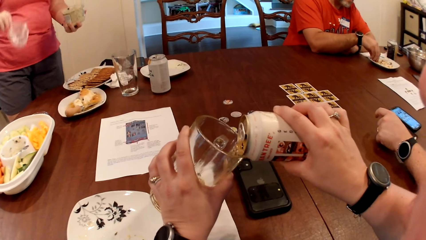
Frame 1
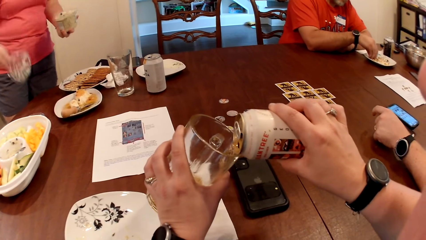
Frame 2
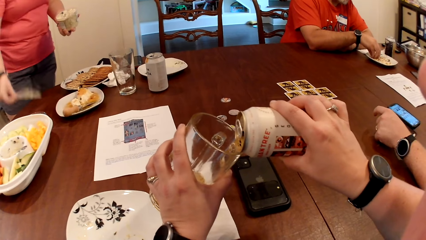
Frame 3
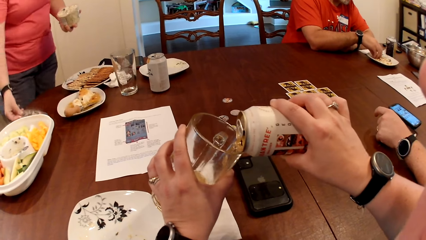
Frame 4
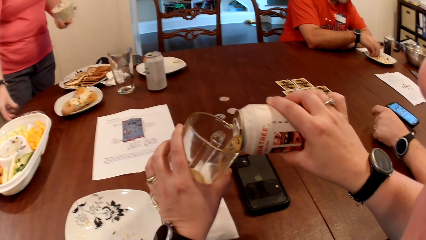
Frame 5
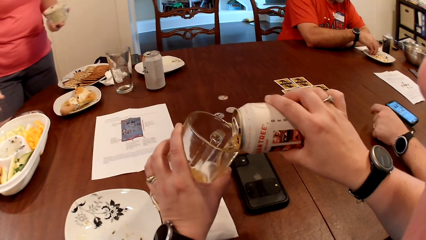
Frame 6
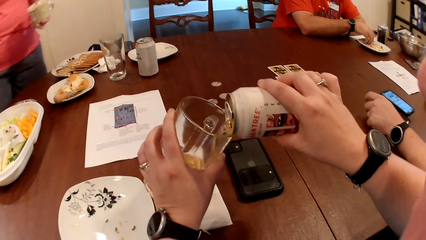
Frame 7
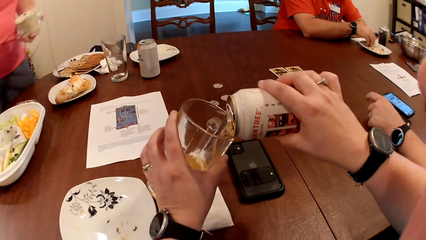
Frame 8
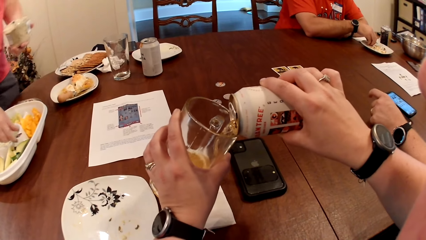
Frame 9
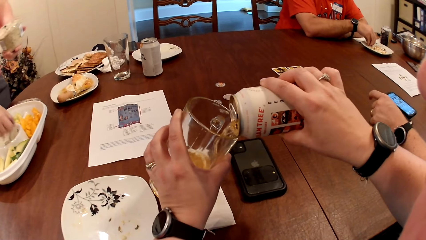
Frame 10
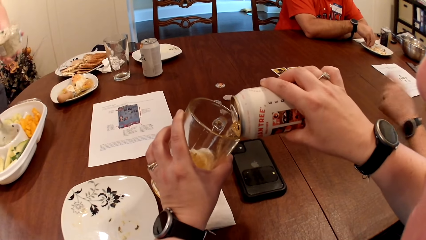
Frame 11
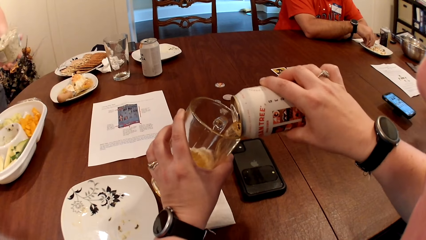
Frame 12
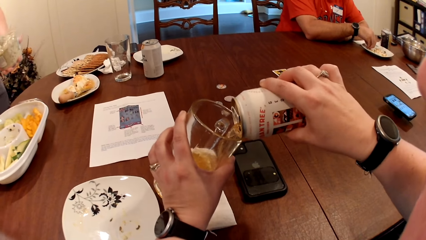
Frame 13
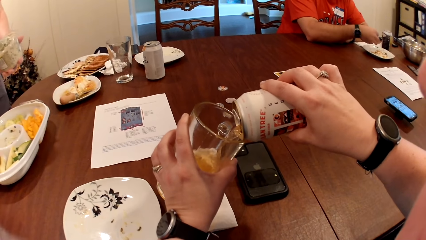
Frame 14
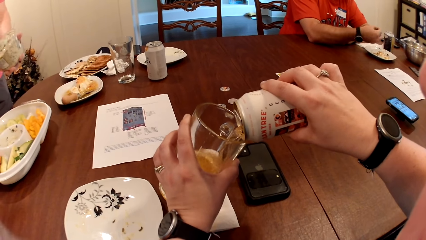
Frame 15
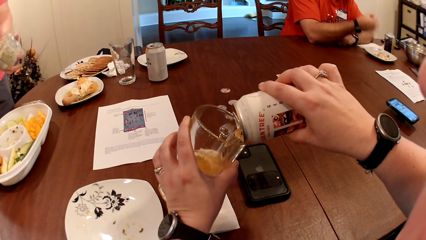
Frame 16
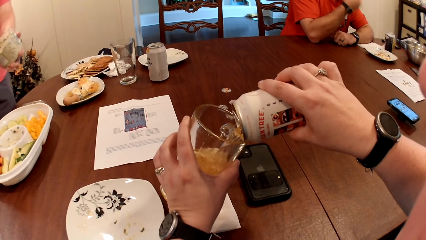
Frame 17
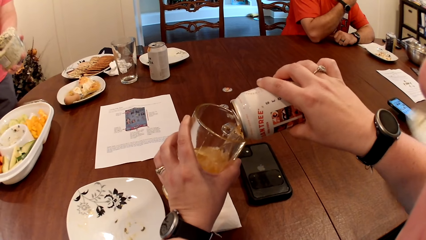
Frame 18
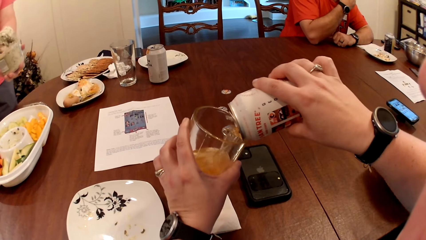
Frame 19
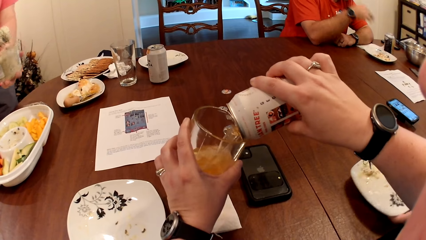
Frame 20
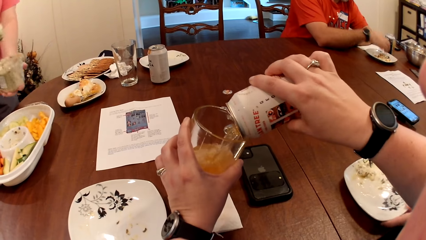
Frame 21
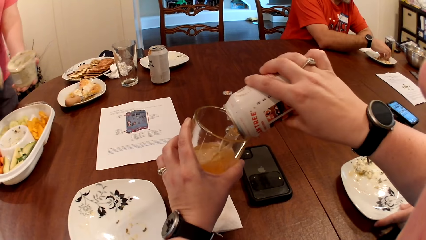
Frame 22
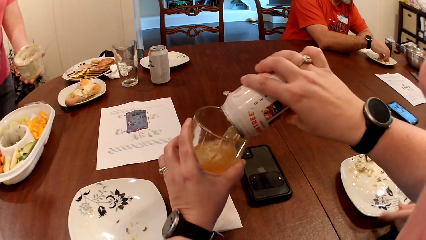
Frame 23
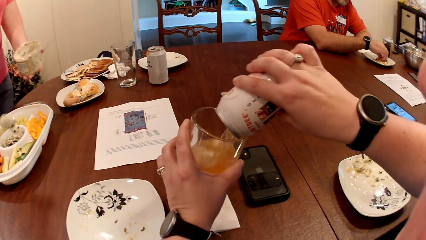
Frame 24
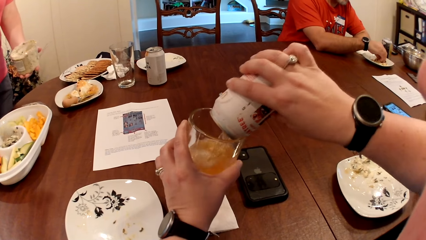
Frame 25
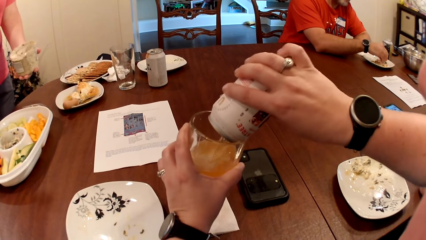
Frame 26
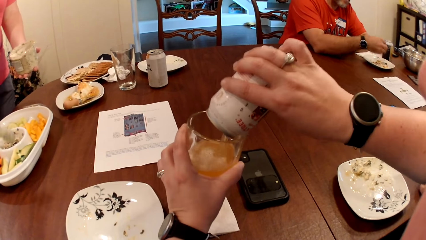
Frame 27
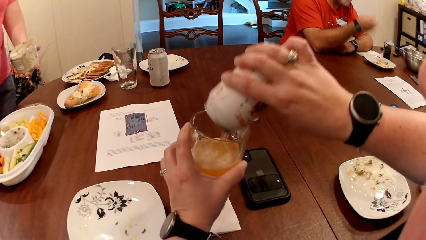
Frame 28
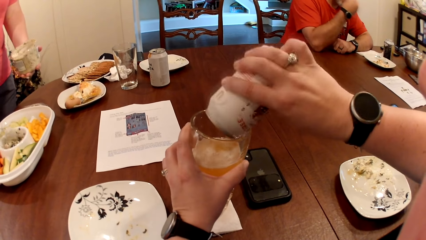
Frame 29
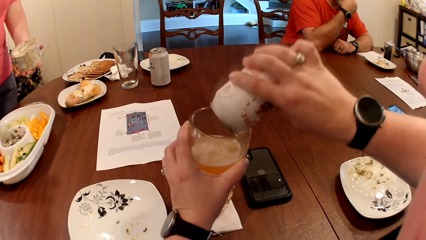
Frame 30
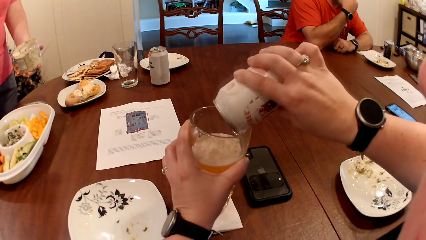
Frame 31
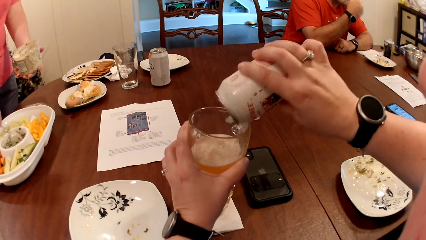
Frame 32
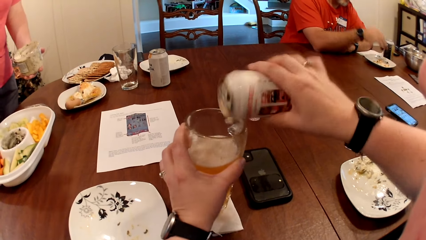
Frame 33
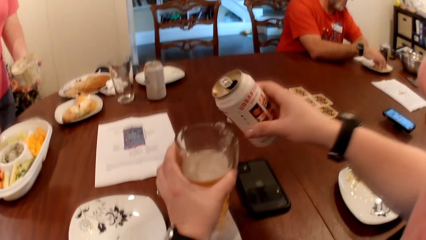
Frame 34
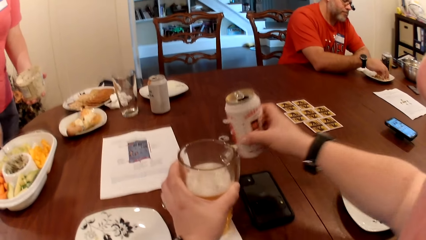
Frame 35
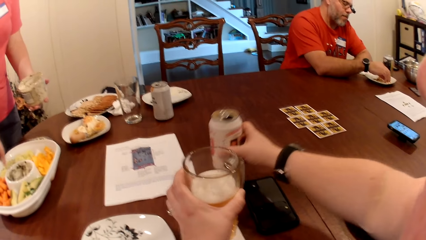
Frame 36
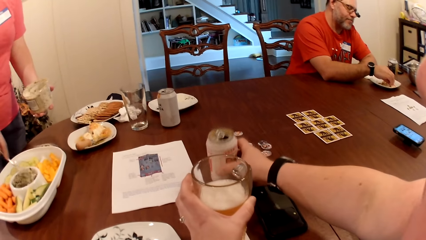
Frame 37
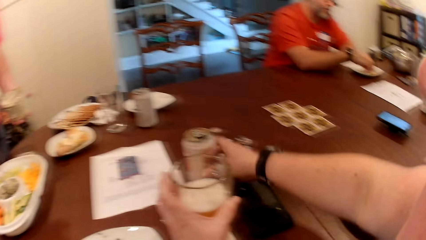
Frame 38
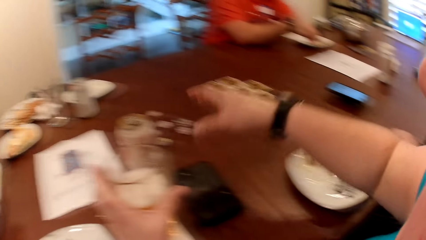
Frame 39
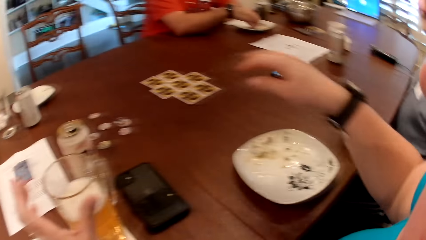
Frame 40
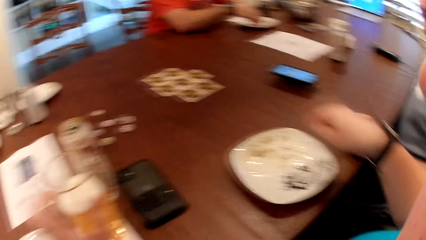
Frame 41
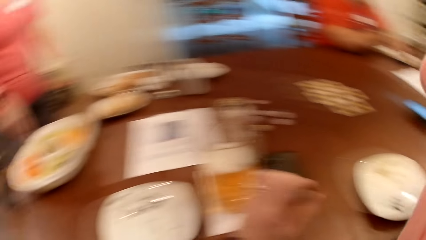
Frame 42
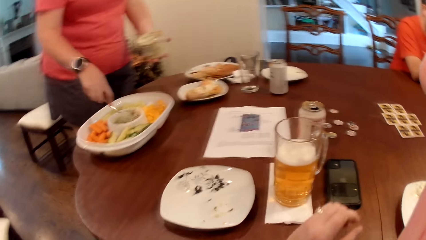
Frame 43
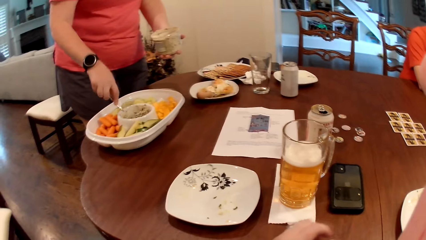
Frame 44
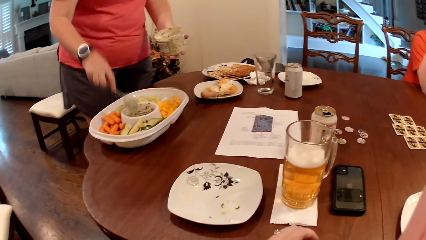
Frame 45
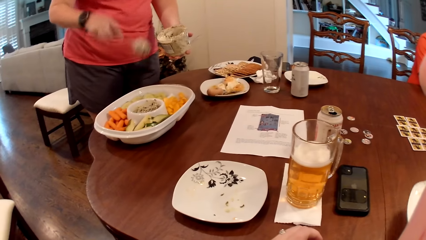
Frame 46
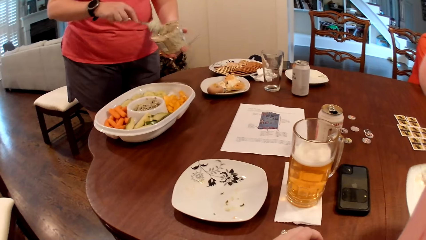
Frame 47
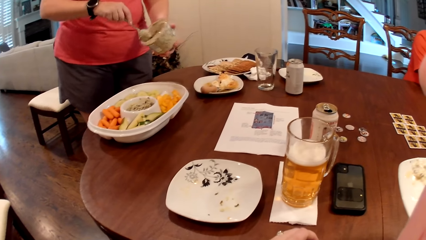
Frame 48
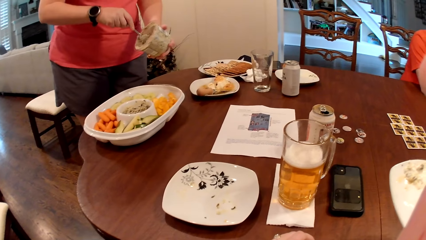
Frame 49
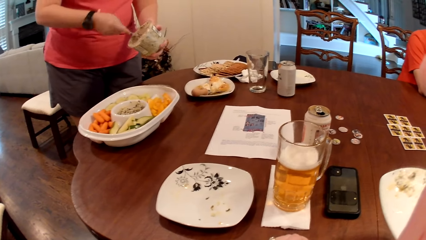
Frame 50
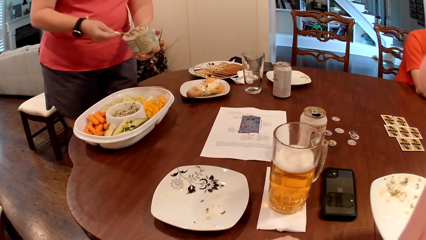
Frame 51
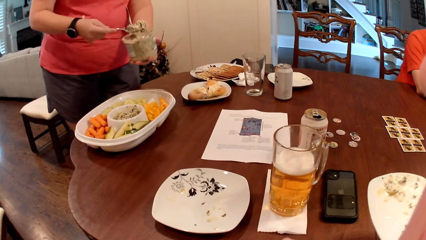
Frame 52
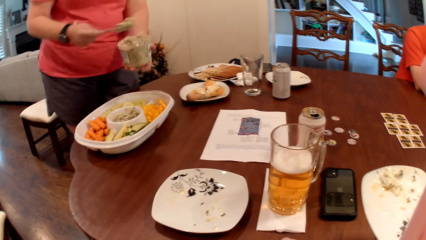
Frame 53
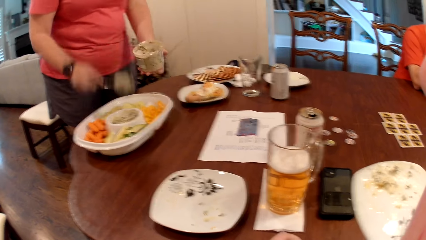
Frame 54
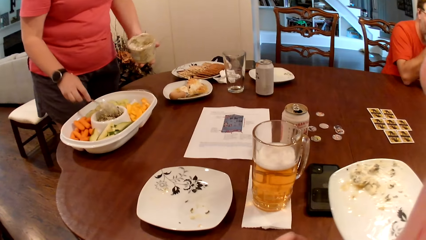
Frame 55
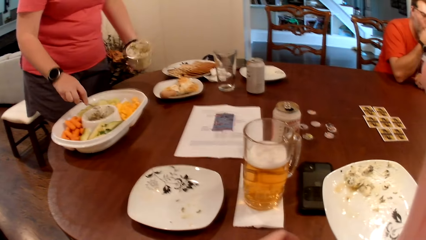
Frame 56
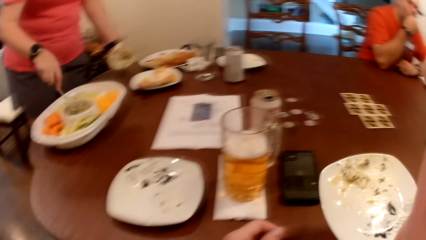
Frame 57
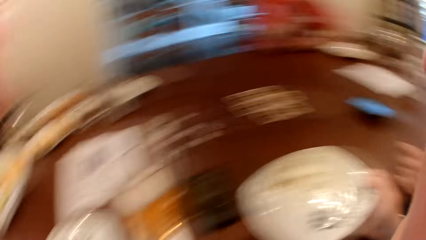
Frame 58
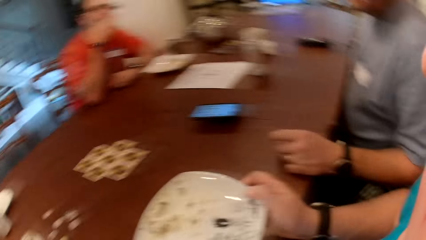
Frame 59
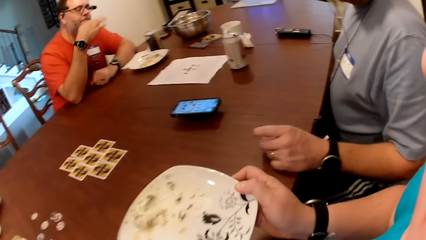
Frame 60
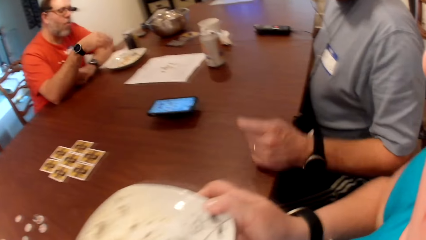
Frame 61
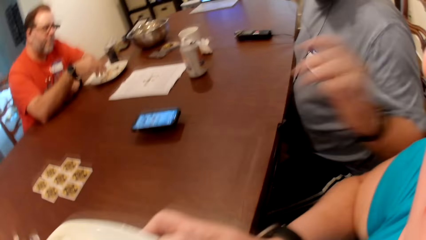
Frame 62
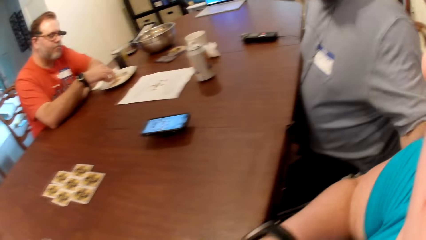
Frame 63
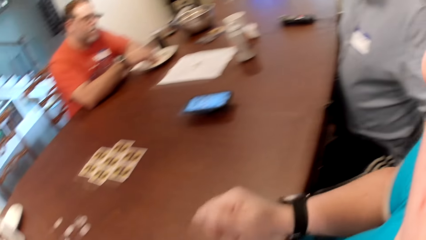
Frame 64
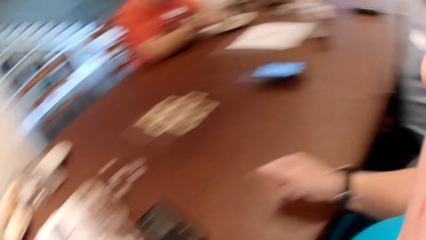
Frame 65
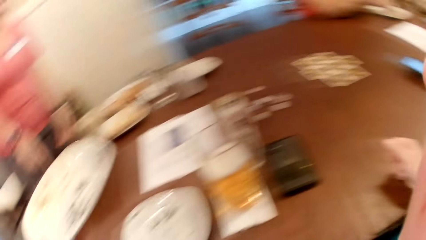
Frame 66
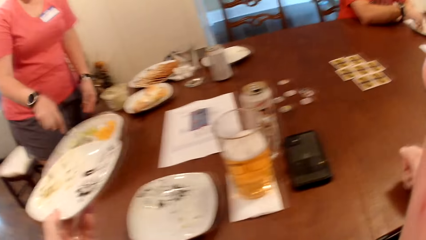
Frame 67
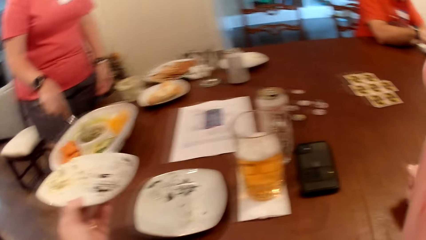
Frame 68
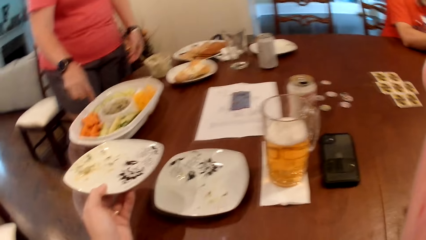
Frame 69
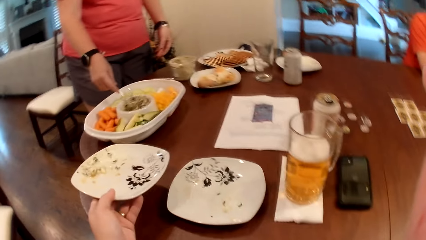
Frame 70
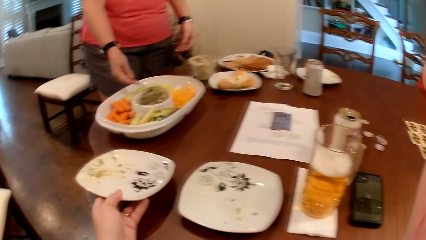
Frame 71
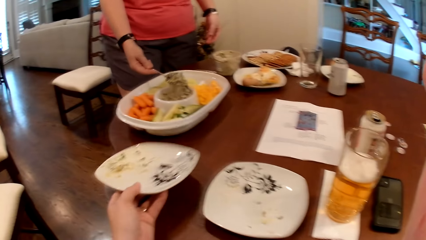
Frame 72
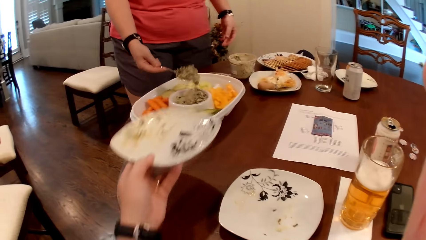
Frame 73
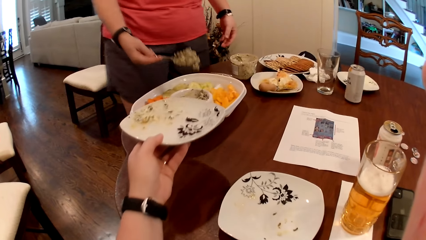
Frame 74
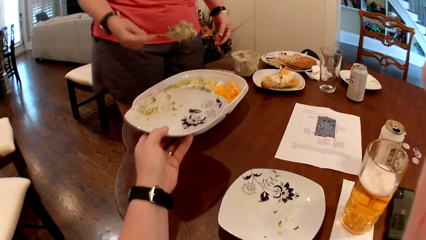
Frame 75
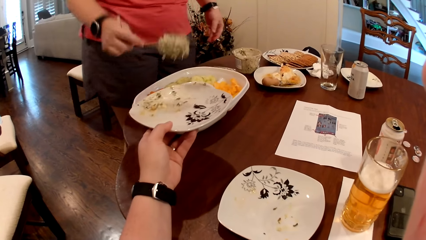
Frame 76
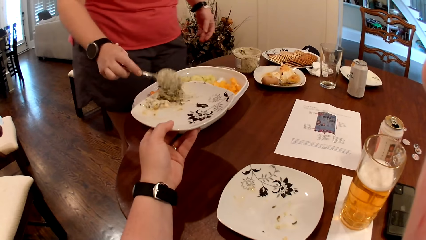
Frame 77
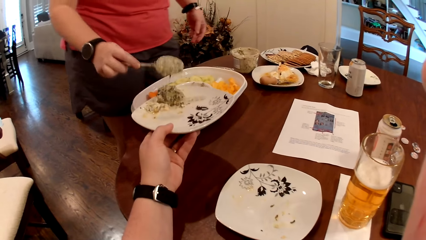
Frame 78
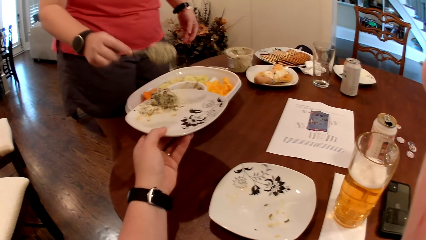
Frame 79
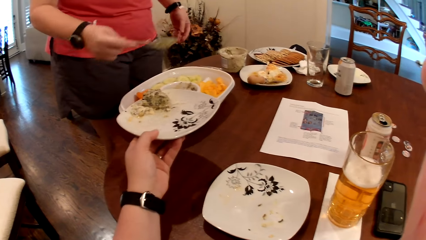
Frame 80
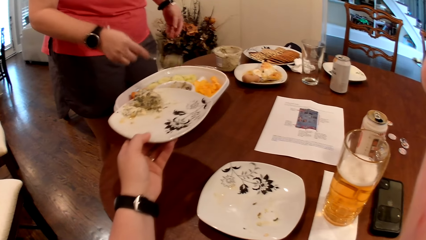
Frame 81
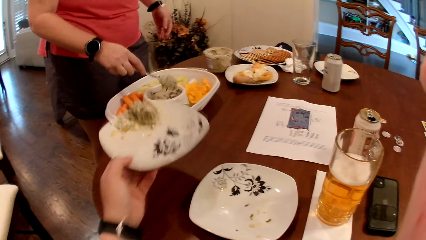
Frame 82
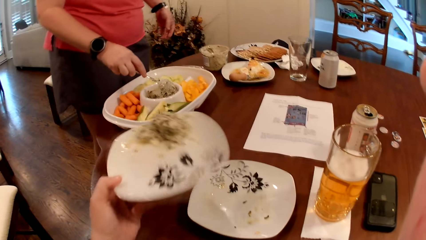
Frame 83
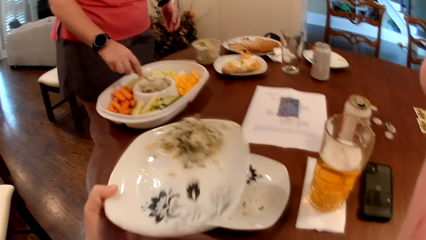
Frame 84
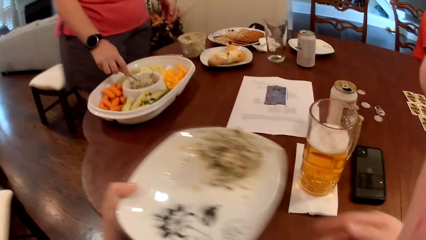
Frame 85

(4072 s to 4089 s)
The woman drops the nylon on the table with her right hand. She picks up a spoon from a bowl with her right hand. The man takes some popcorn from the plate on the table with his right hand. He eats the popcorn in his right hand. The woman scoops mayonnaise from the container in her left hand with the spoon in her right hand. She places the mayonnaise in the bowl with the spoon in her right hand. She hits the spoon on the bowl in her left hand. The man takes some popcorn from the plate on the table with his right hand. The woman stirs the mayonnaise in the bowl with the spoon in her right hand. The man eats the popcorn in his right hand. The camera wearer drops the can bottle on the table with her right hand. She picks up the plate from the table with her right hand. The woman scoops mayonnaise from the container in her left hand with the spoon in her right hand. She places the mayonnaise in the bowl with the spoon in her right hand. The man eats the popcorn in his right hand. The camera wearer passes the plate to her left hand. The man takes some popcorn from the plate on the table with his right hand. The woman scoops mayonnaise from the container in her left hand with the spoon in her right hand. She serves the mayonnaise with the spoon in her right hand on the plate in the camera wearer's left hand.
